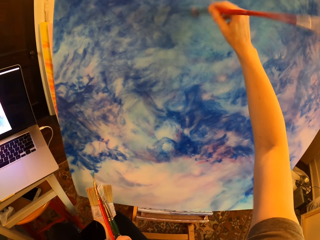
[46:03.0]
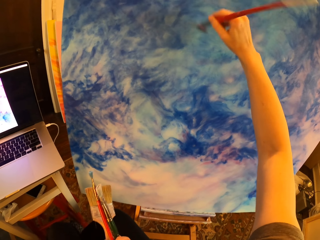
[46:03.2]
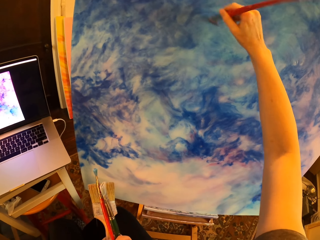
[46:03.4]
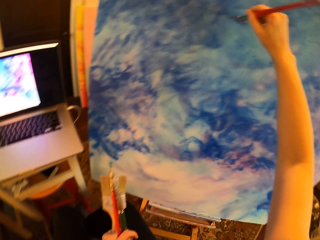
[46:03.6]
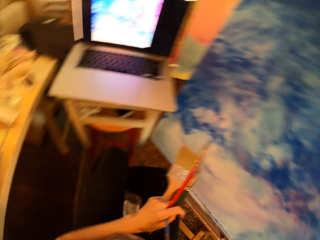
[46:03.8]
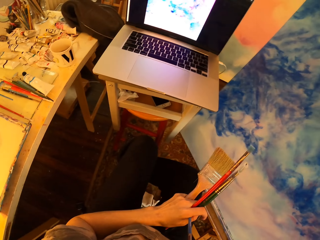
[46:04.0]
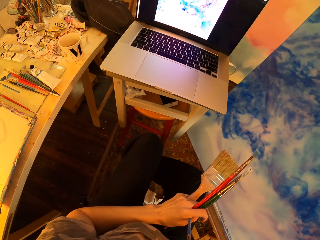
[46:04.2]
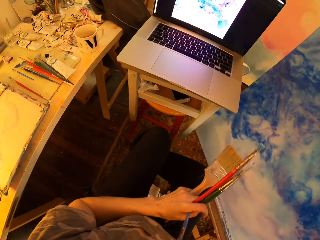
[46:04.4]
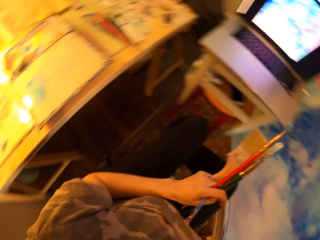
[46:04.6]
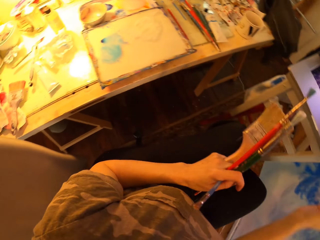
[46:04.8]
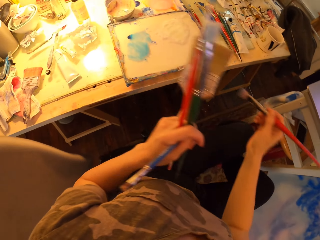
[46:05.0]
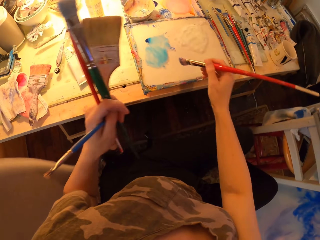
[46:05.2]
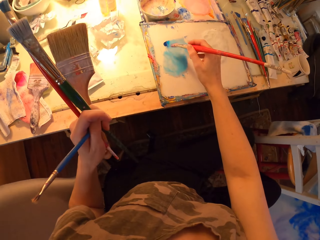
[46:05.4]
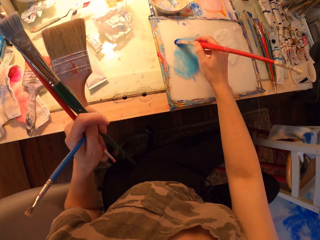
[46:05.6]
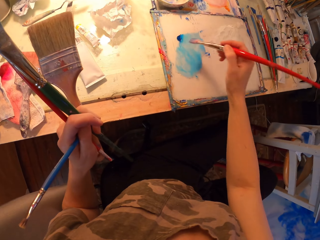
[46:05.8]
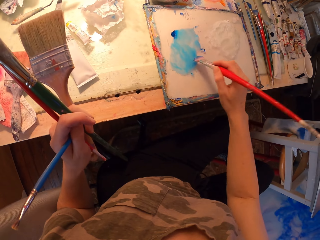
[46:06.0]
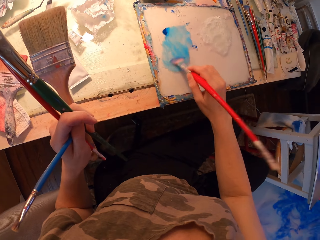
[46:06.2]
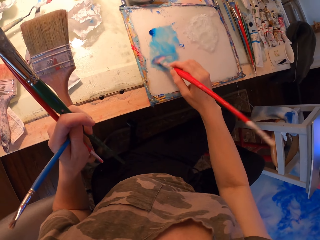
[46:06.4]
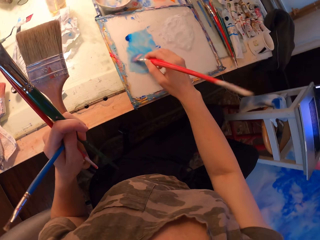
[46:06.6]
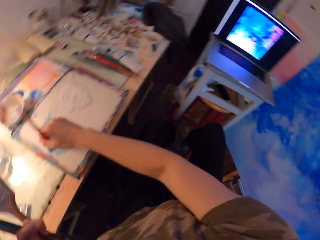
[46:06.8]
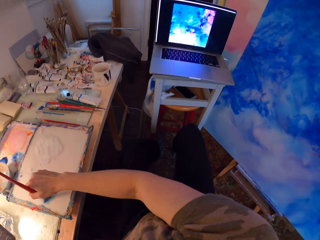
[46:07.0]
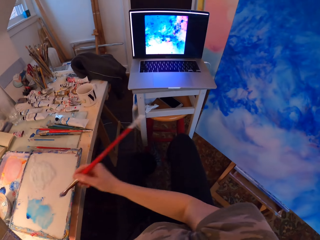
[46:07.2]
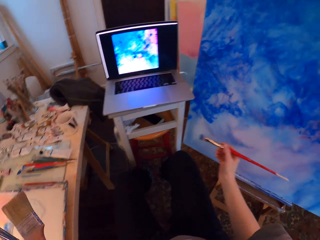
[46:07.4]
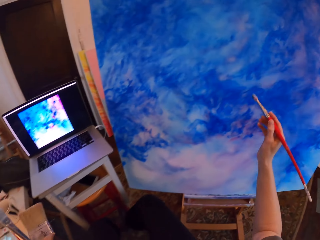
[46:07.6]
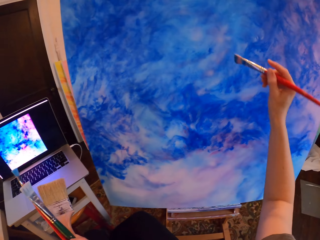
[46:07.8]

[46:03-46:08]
The camera wearer stares at the laptop. They hold brushes. They do so again. They rub the art brush in paint. They dip the brush on the water color. They stare at the laptop, hold brushes, and turn.

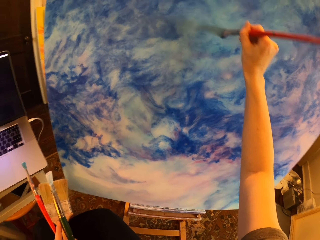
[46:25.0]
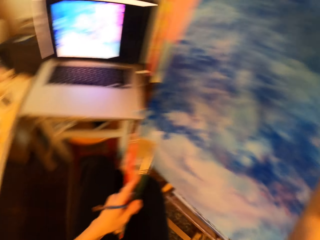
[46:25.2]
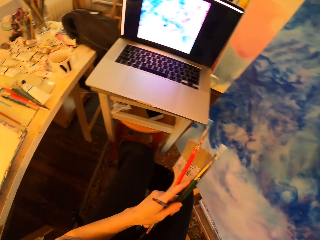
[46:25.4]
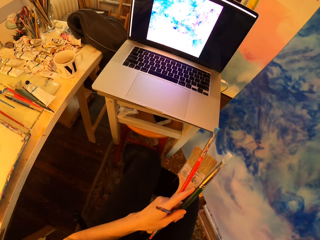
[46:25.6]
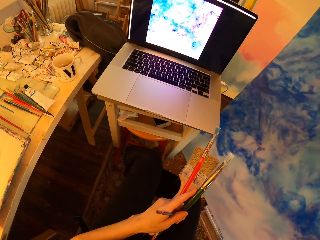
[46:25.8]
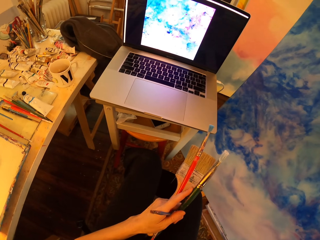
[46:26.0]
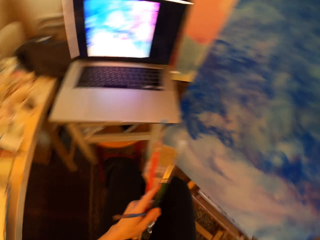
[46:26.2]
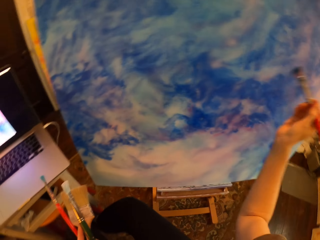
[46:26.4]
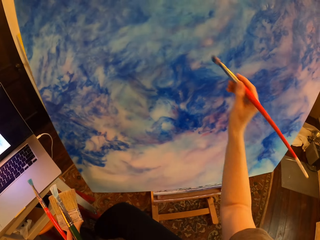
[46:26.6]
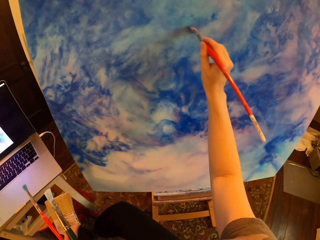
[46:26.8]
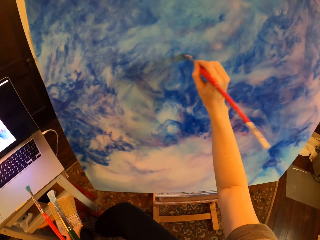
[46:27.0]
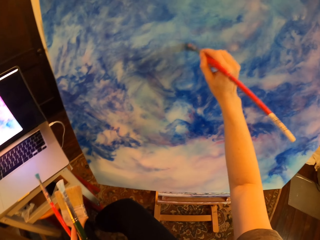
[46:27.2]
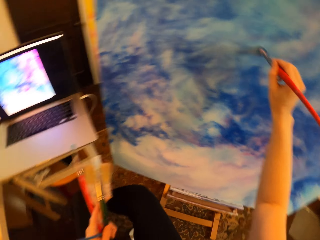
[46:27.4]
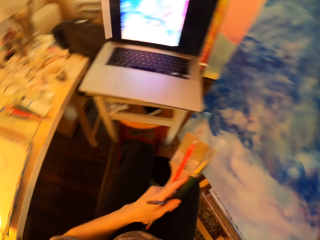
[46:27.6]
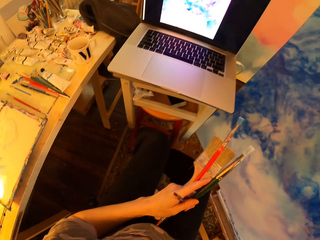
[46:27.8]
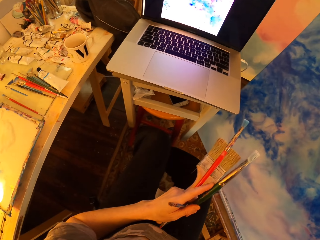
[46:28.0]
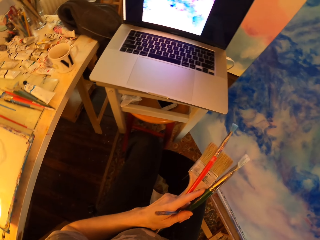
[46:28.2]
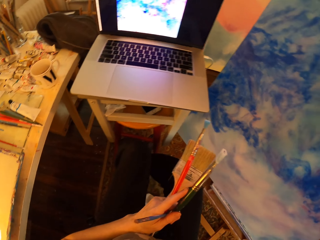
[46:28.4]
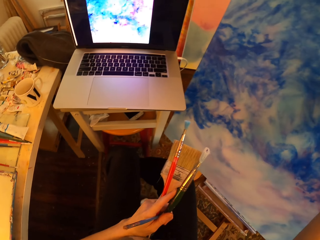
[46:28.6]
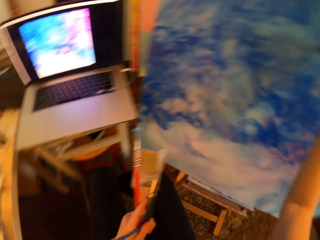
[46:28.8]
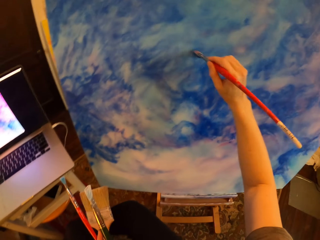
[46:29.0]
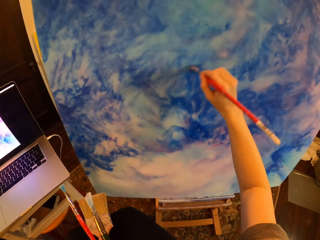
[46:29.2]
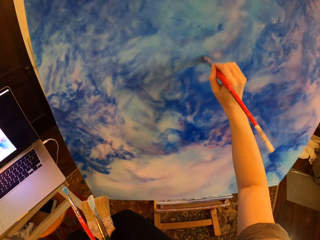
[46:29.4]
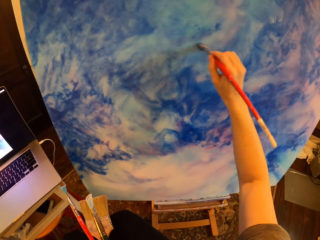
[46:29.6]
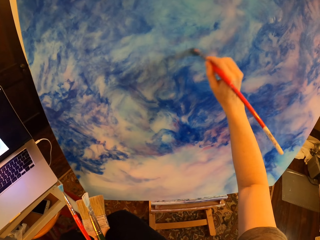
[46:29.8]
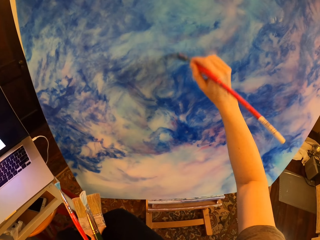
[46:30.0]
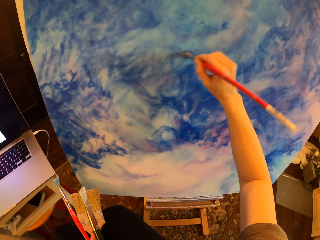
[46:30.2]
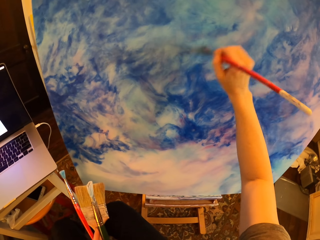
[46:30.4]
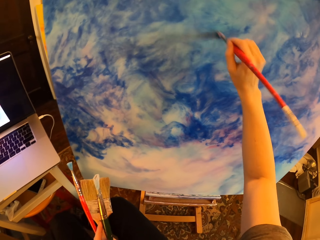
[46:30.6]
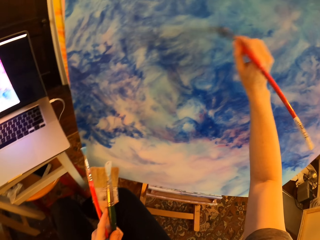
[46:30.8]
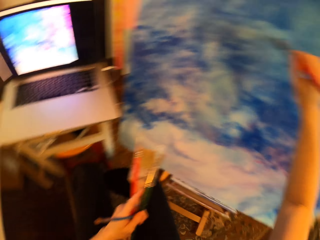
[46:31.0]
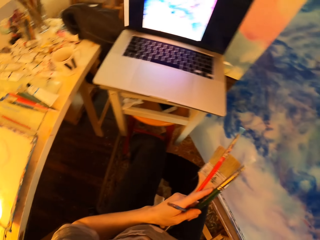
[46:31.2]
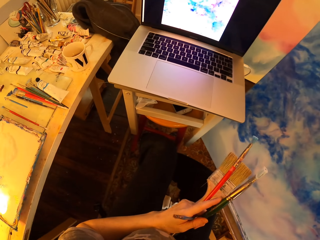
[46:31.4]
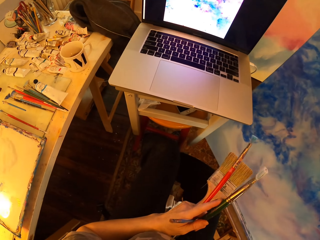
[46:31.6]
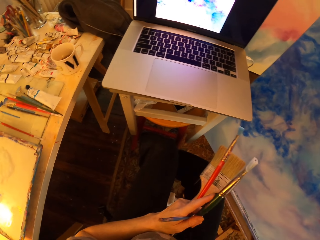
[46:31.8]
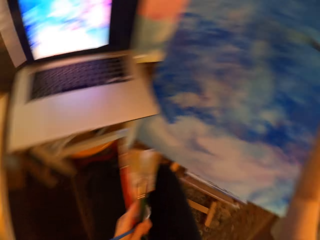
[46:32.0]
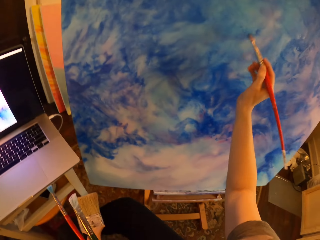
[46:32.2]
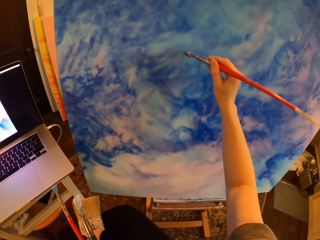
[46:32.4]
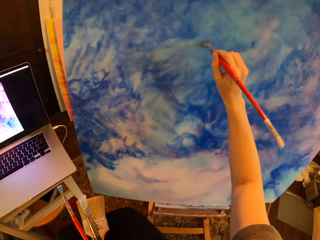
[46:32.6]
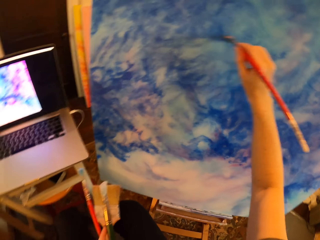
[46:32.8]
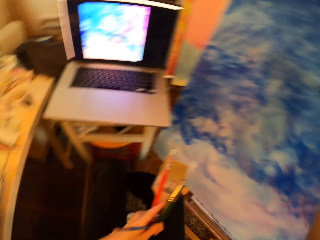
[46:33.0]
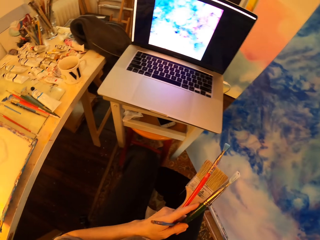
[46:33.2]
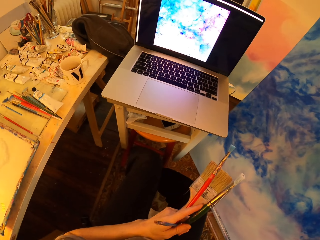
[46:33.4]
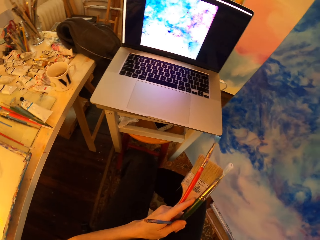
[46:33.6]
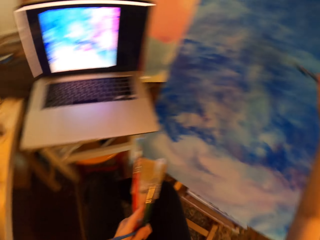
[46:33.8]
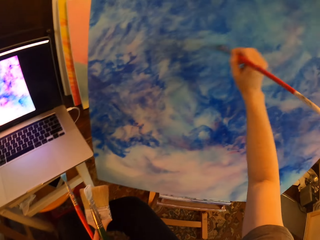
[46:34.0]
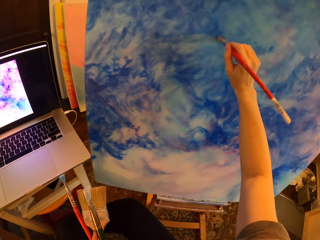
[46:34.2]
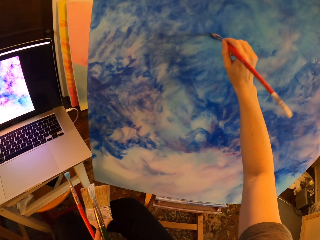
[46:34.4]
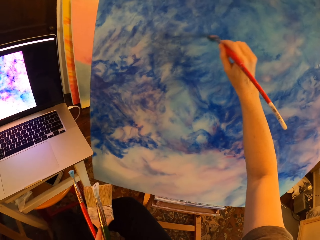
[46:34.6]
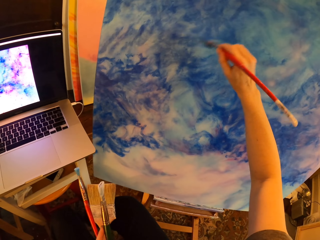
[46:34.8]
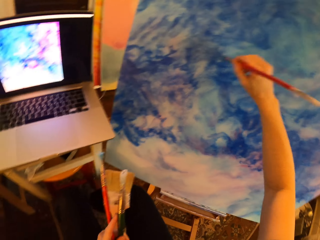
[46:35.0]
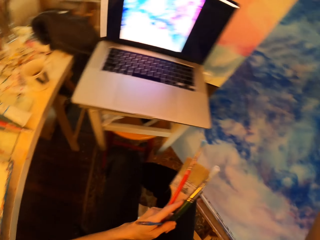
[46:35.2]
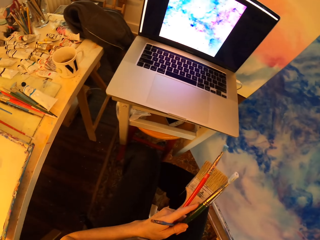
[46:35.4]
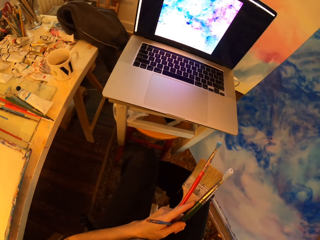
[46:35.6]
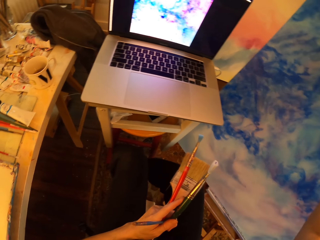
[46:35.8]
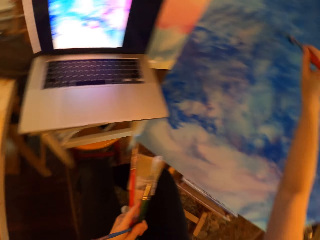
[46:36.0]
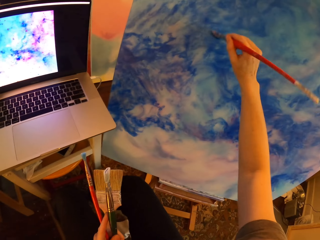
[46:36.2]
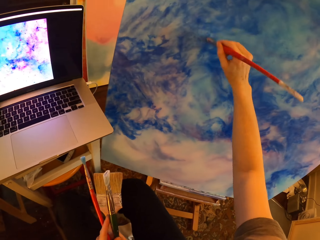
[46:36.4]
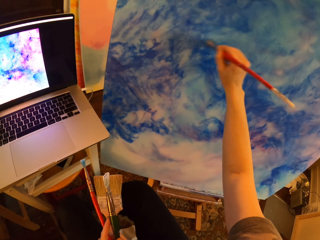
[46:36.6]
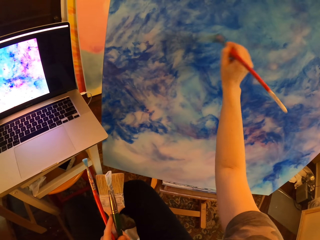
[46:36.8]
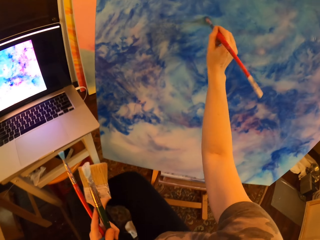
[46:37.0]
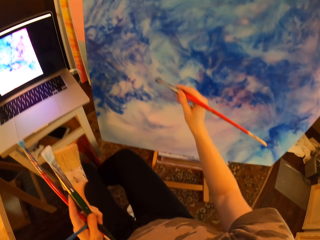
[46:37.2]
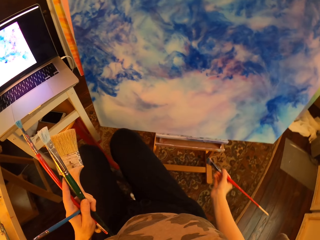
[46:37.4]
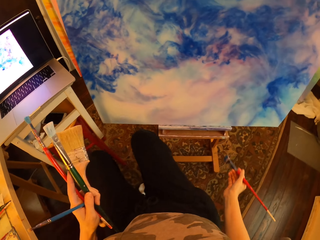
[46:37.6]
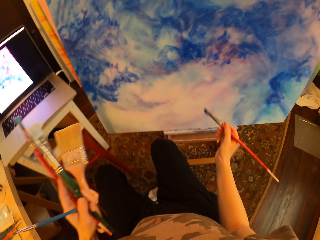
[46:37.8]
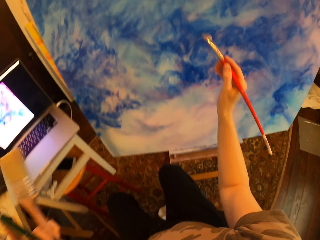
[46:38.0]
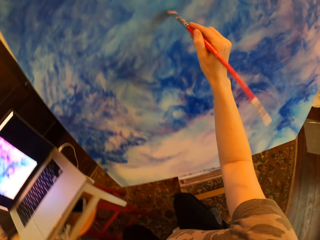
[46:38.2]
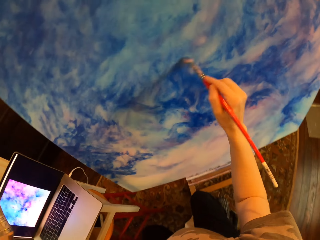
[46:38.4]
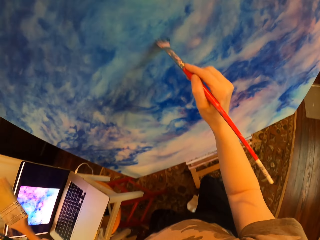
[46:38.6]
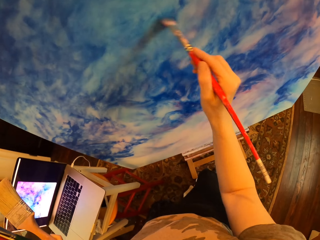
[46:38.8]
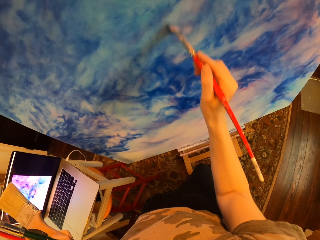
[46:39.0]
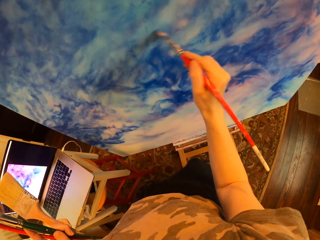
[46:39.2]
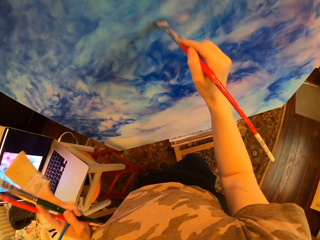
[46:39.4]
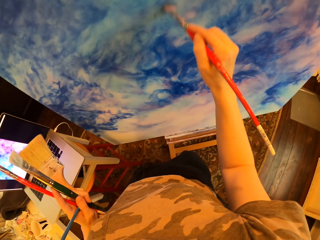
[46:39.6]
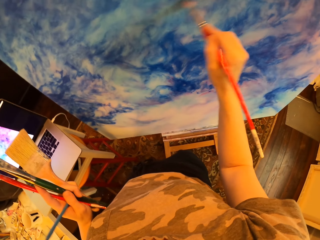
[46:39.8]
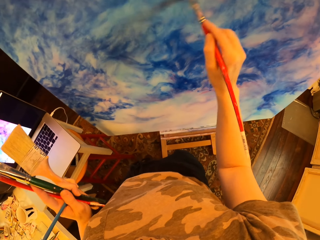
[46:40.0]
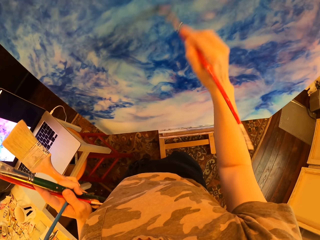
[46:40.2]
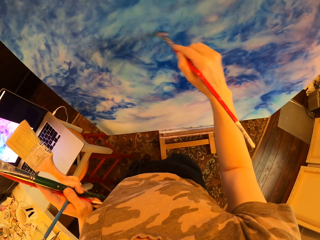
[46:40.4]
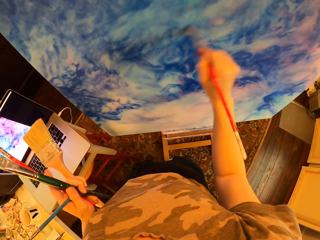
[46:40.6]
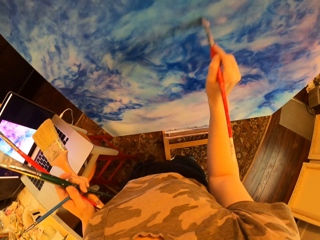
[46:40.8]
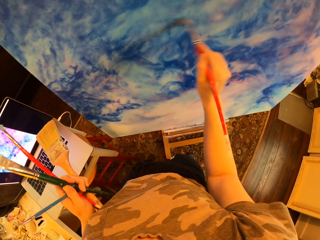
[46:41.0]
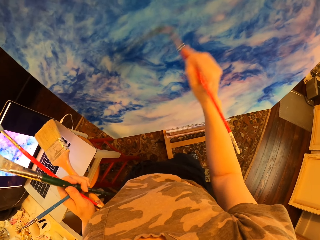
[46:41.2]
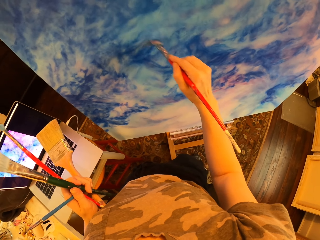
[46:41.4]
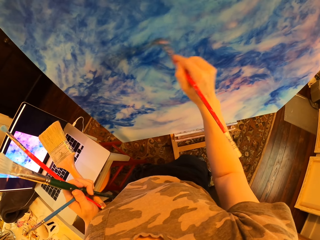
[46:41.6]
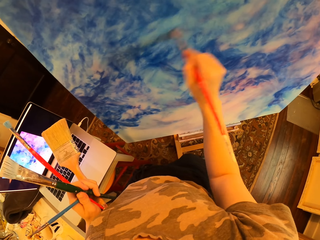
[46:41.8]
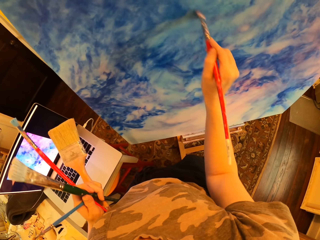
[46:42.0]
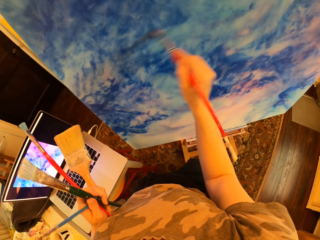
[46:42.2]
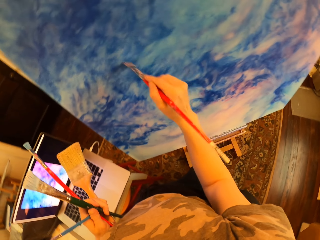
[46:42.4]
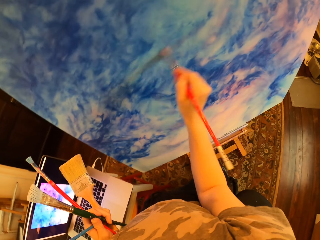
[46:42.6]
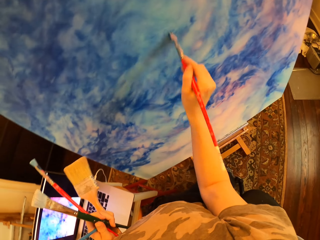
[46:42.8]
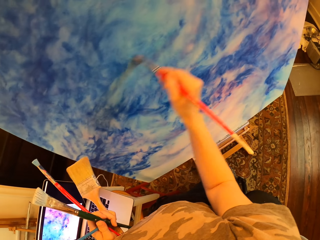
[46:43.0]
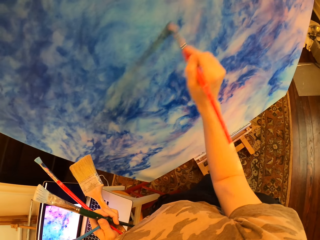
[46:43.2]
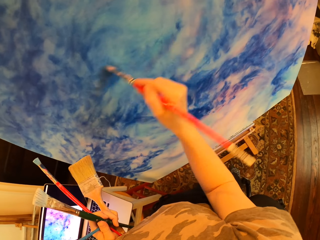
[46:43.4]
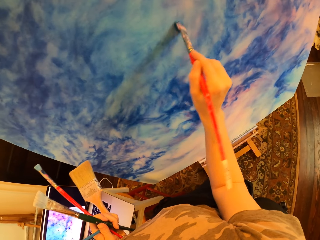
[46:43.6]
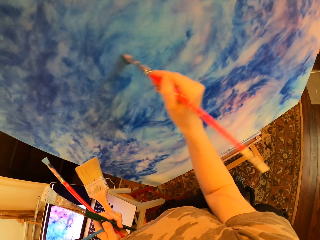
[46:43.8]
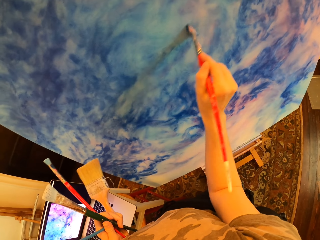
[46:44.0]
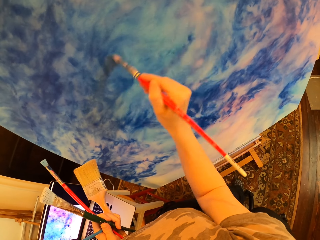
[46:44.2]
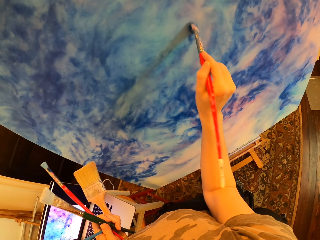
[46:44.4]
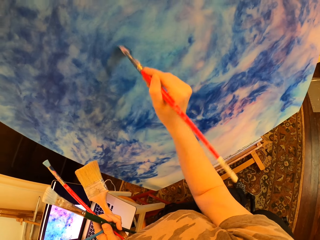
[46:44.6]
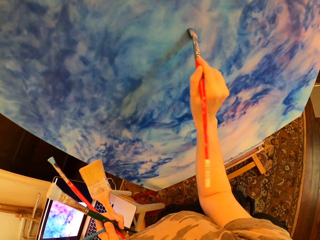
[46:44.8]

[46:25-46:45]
The camera wearer stares at the laptop. They hold brushes. They do so again. They paint on the canvas with an art brush. They hold brushes, stare at the laptop, paint on the canvas with the art brush, and hold brushes. They stare at the laptop. They hold brushes. They do so again. They paint on the canvas with the art brush. They hold brushes, stare at the laptop, paint on the canvas with the art brush, and hold brushes. They stare at the laptop. They hold brushes. They do so again. They paint on the canvas with the art brush. They hold brushes. They gaze at the painting. They paint on the canvas or palette with the art brush. They hold brushes. They stand up.
